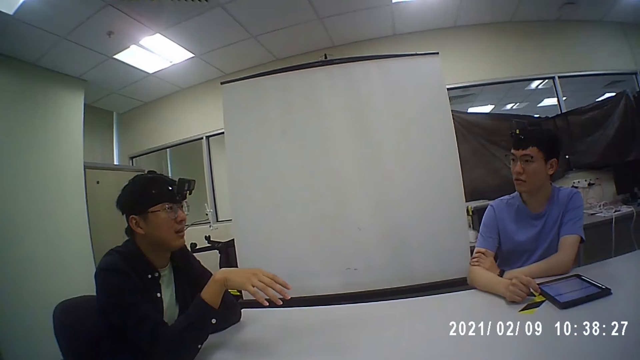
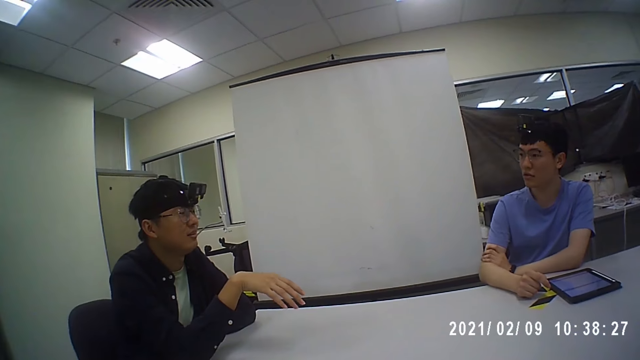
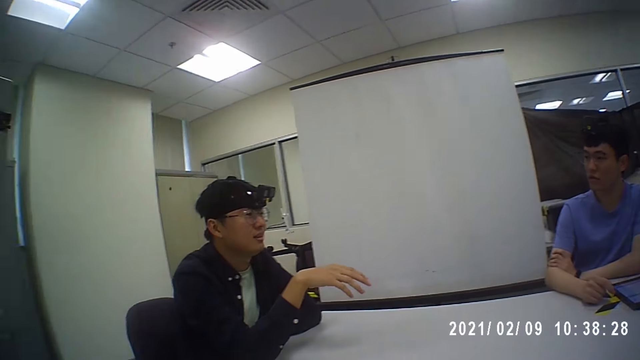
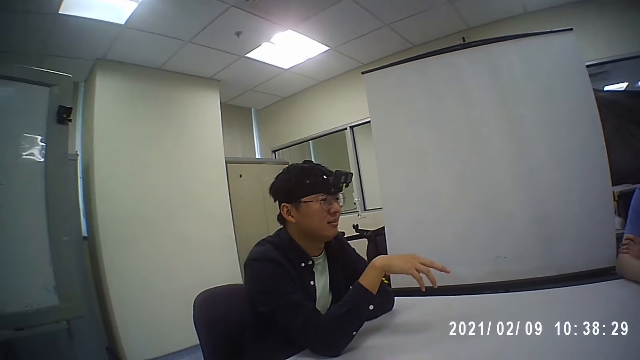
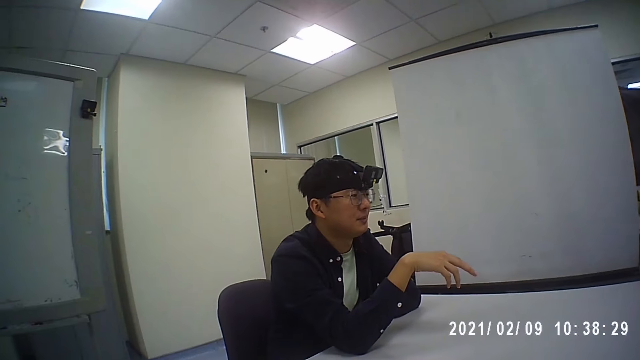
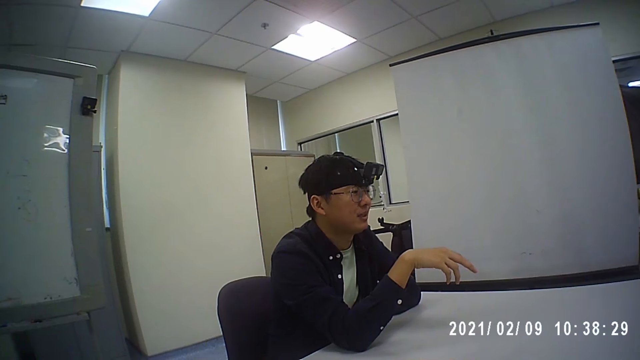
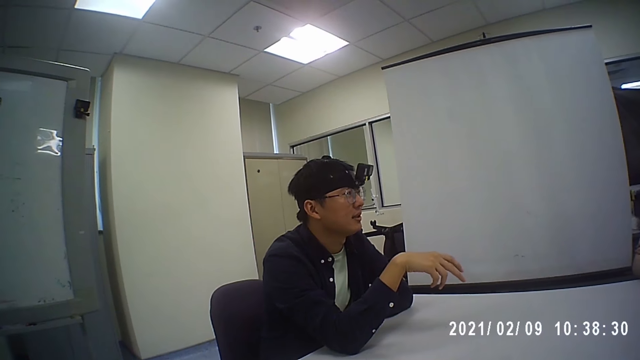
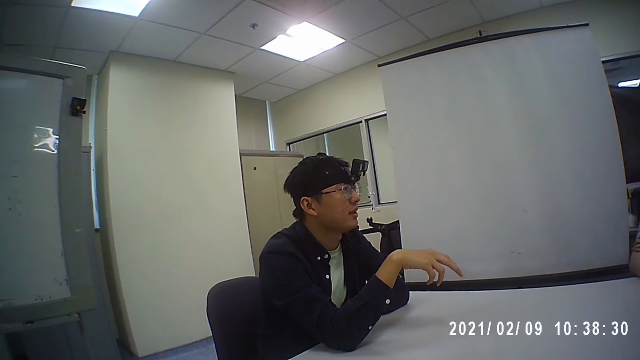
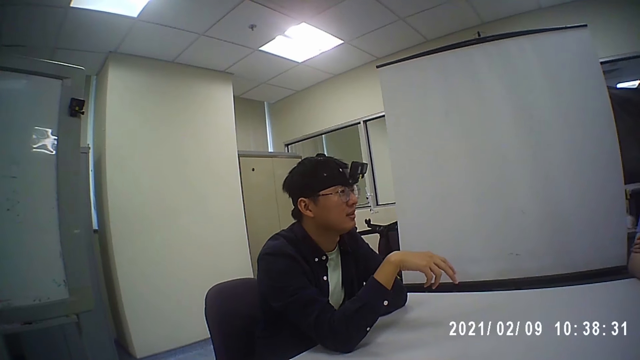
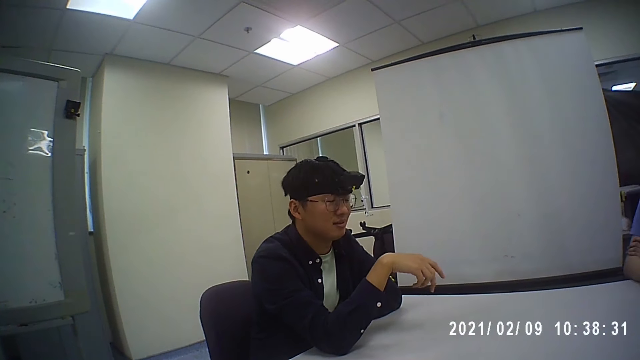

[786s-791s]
The camera wearer converses with a man and another man.

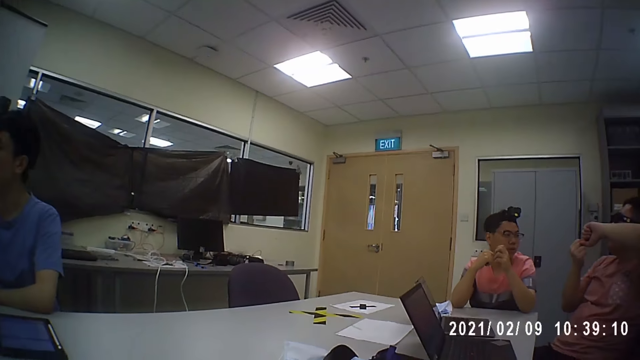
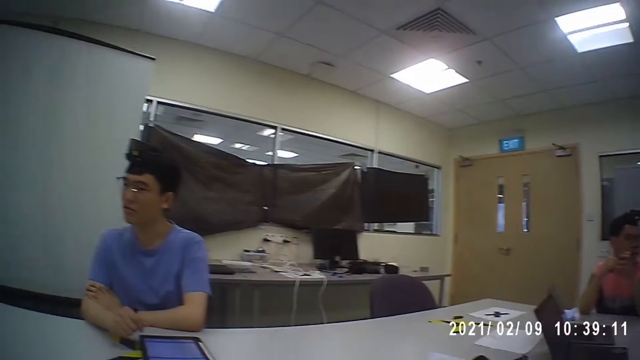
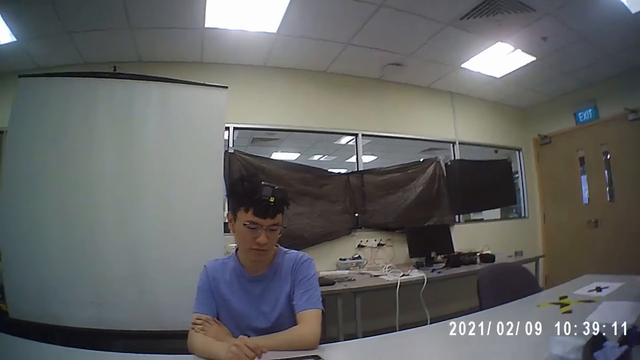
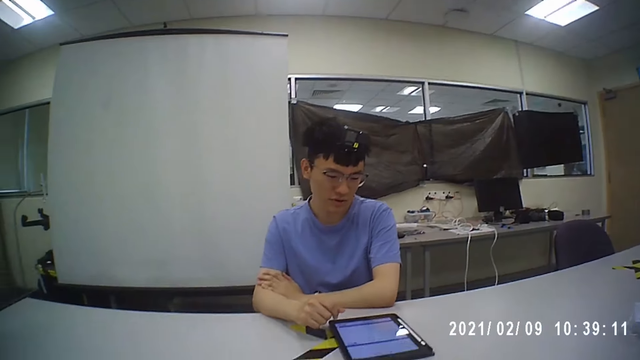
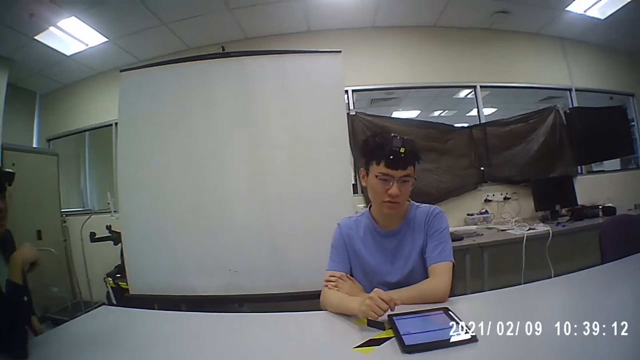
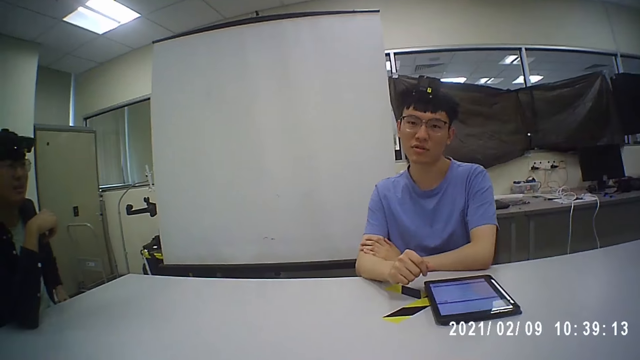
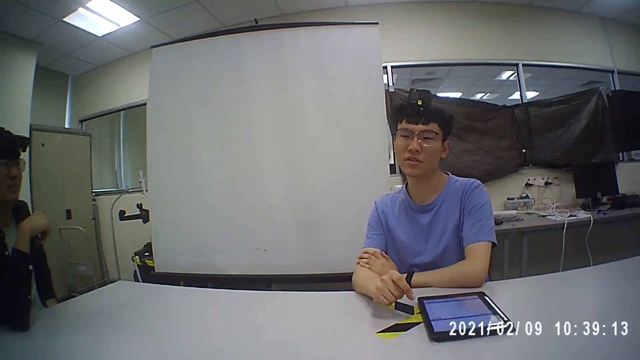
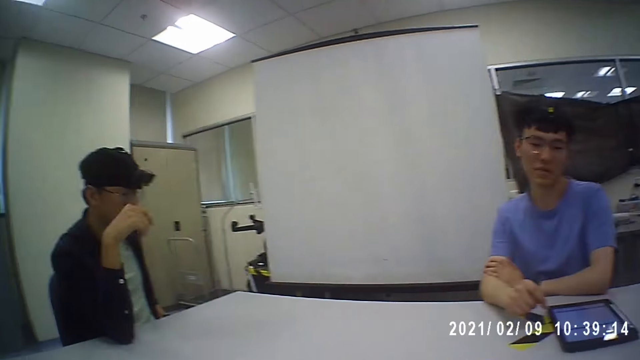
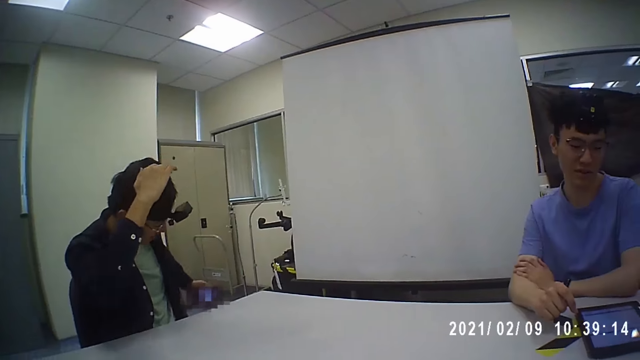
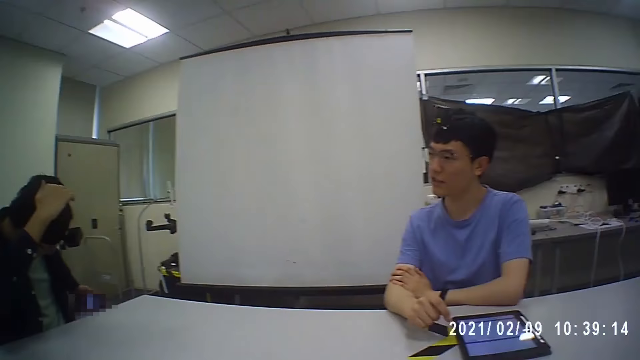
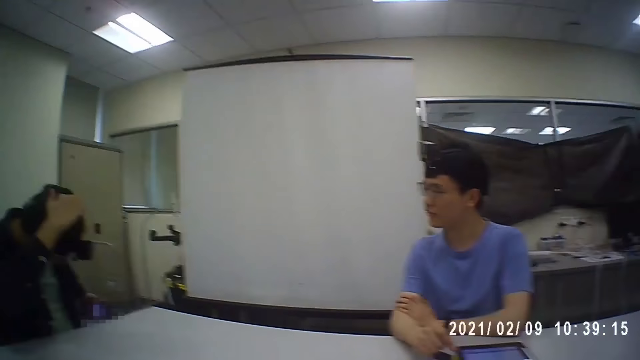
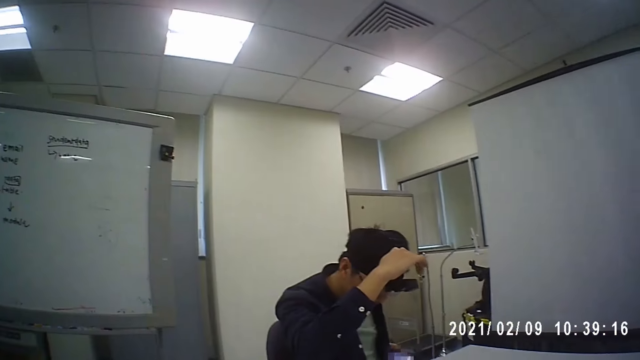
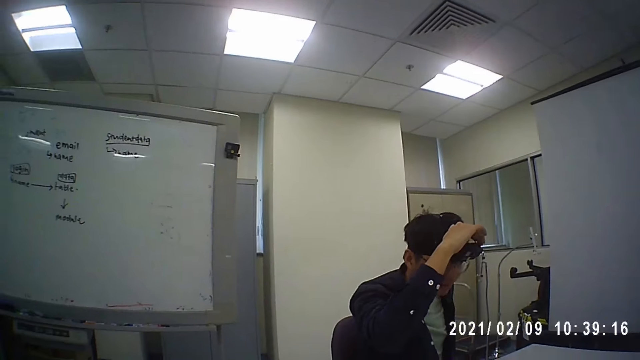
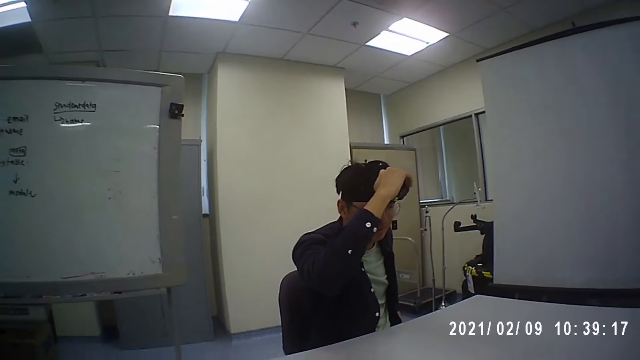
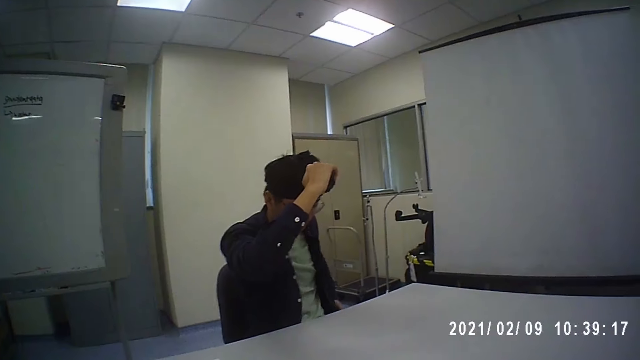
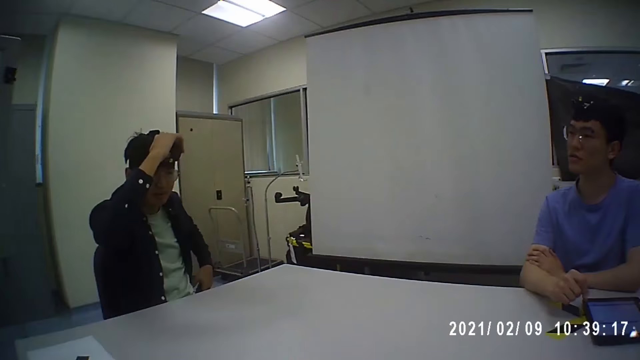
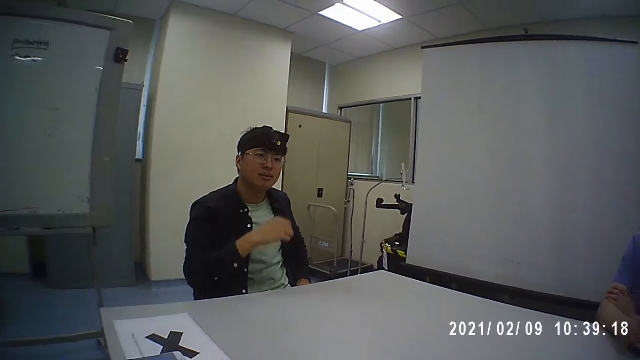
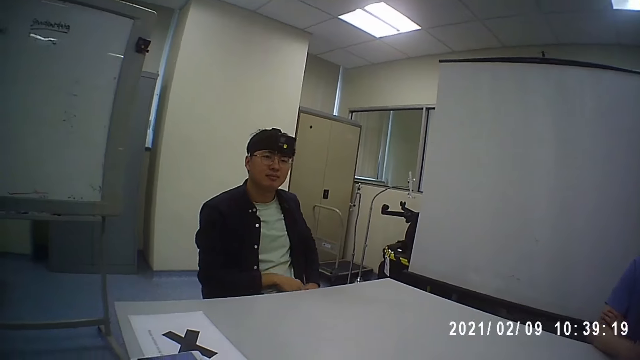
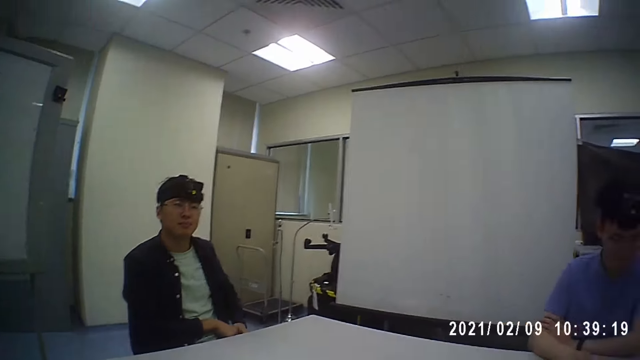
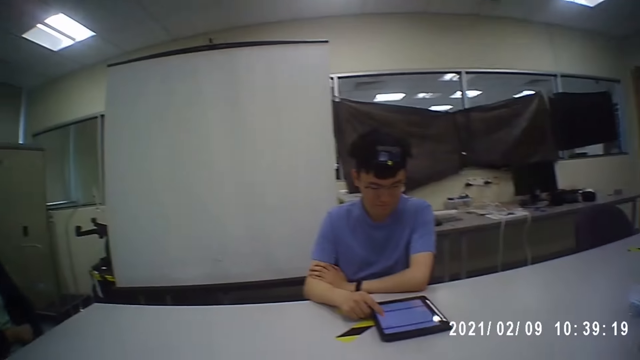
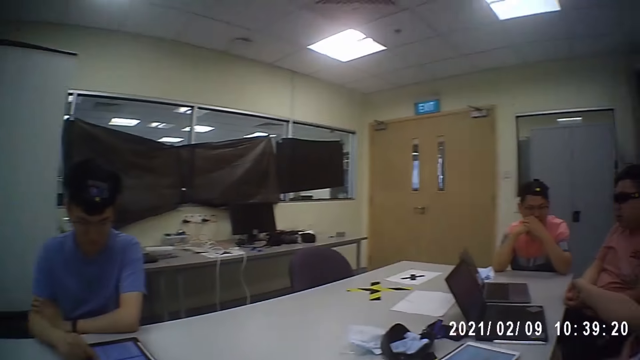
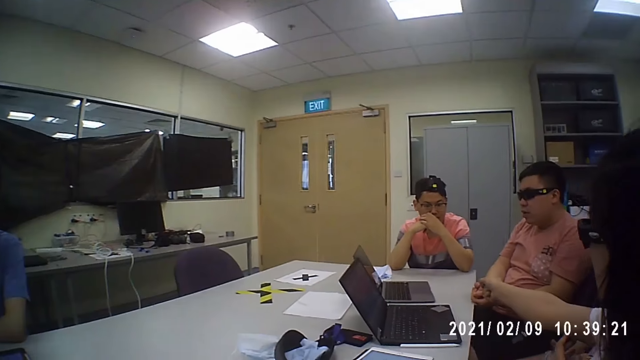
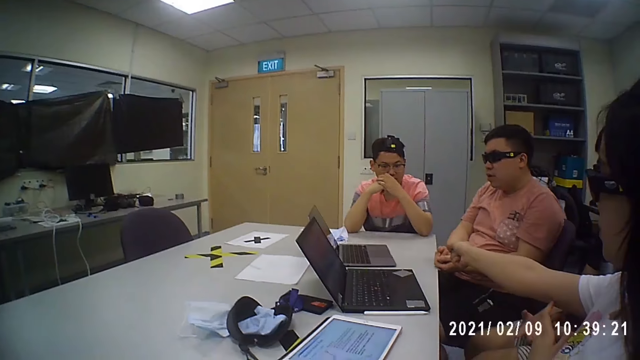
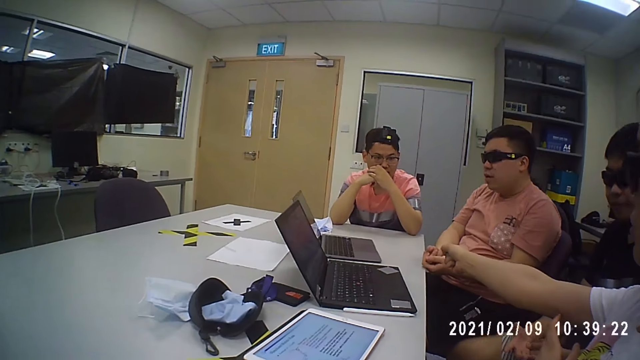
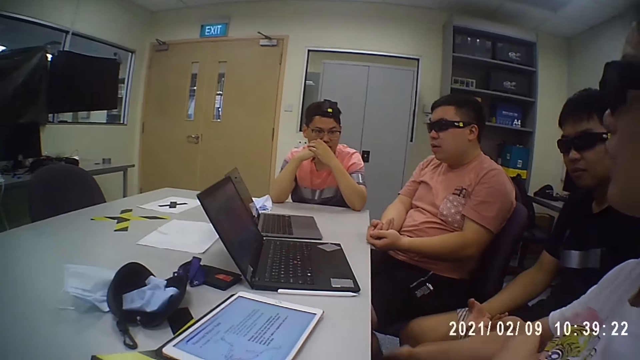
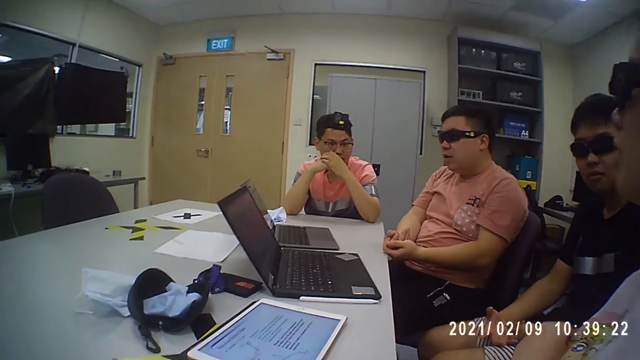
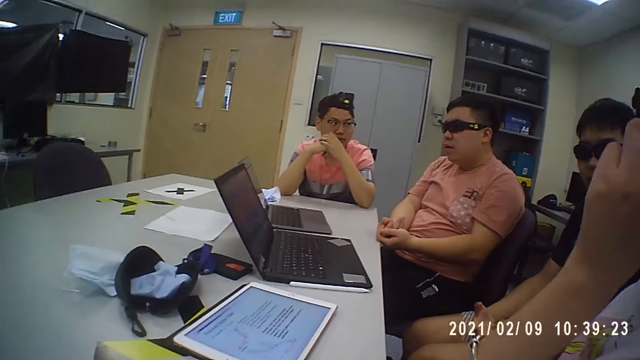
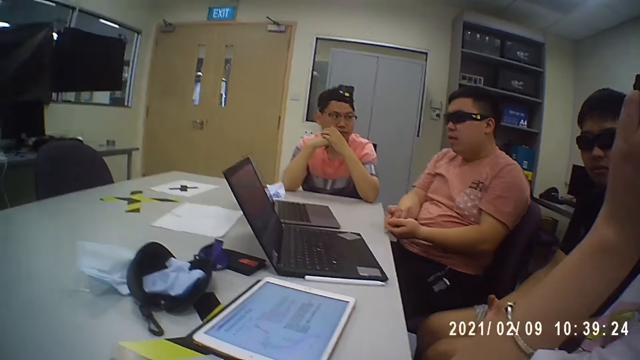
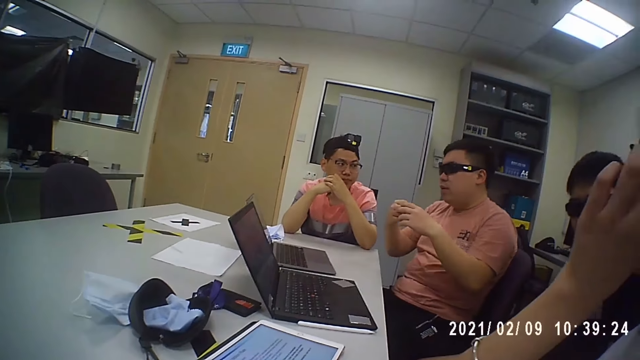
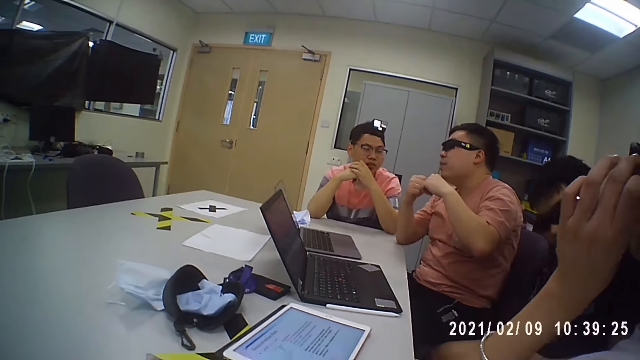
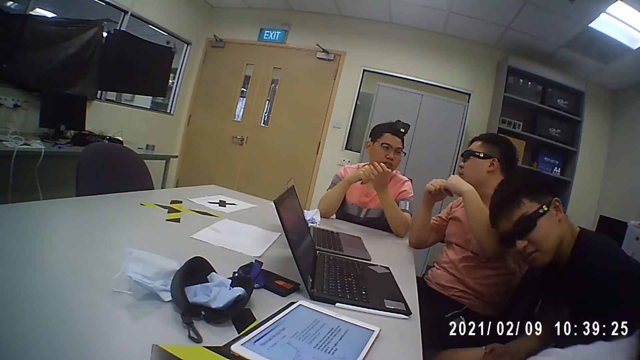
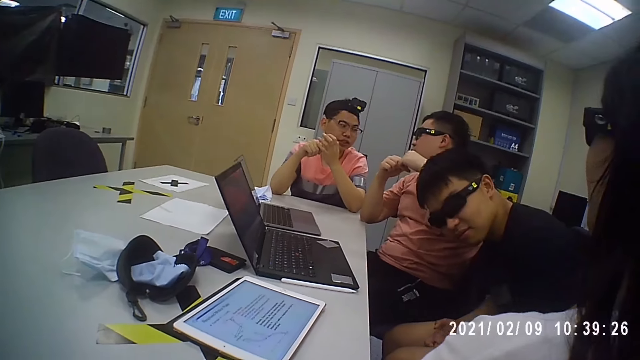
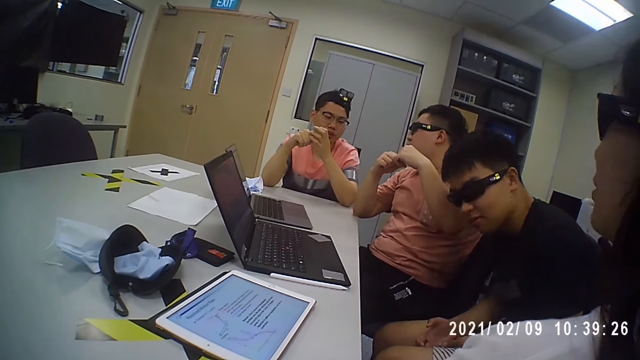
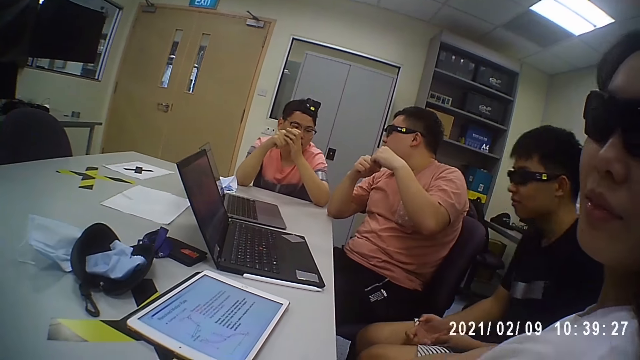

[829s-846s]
A person looks at the phone. A man touches a camera on his head with his right hand and holds the phone with his left hand. Another person adjusts the phone. A third person points on the laptop. A woman adjusts the pair of glasses on her face with her left hand. The third person holds the spectacles.
